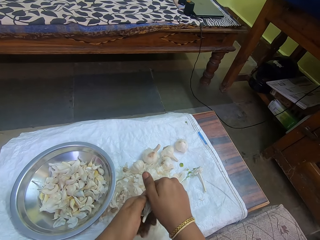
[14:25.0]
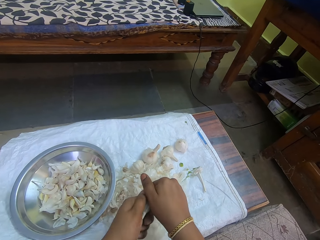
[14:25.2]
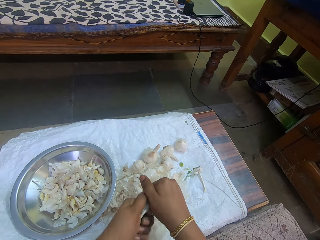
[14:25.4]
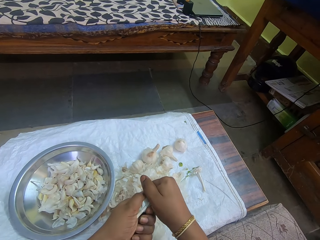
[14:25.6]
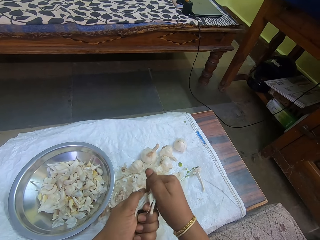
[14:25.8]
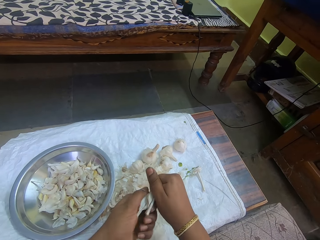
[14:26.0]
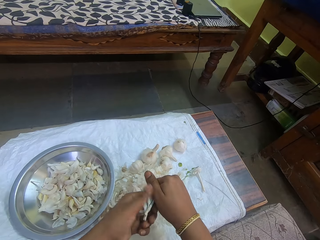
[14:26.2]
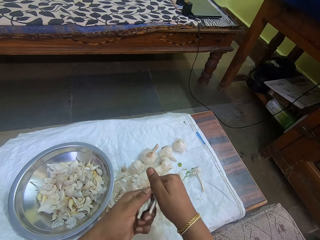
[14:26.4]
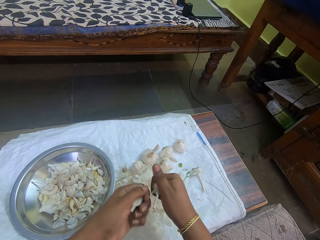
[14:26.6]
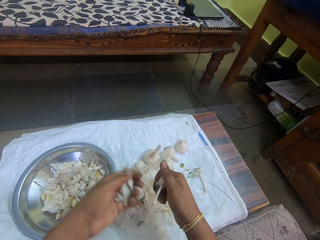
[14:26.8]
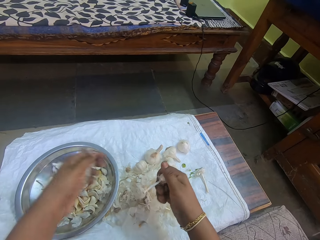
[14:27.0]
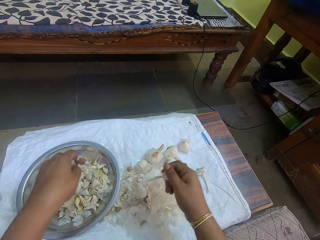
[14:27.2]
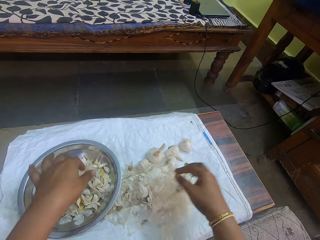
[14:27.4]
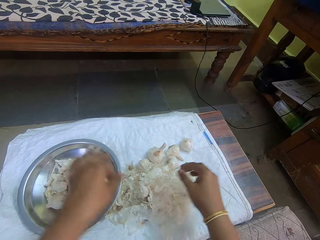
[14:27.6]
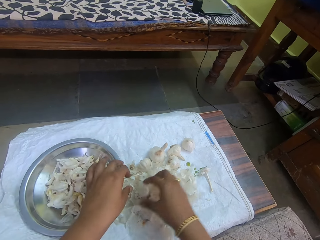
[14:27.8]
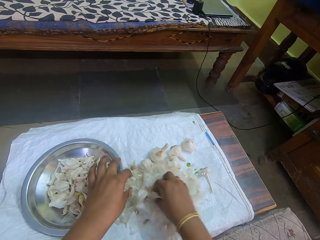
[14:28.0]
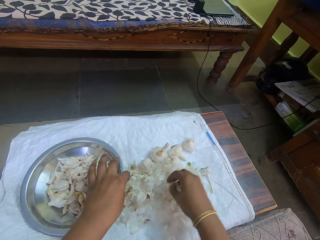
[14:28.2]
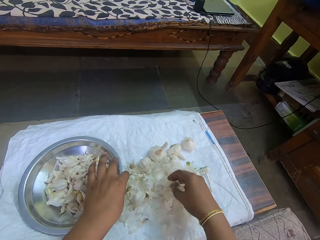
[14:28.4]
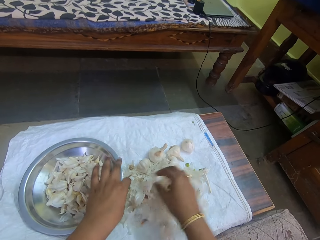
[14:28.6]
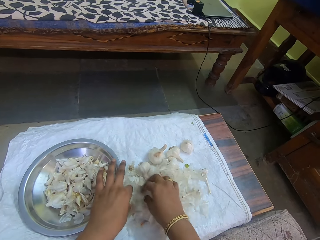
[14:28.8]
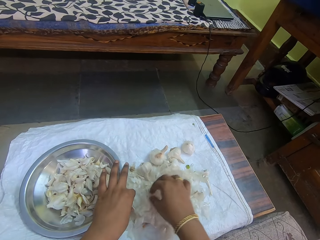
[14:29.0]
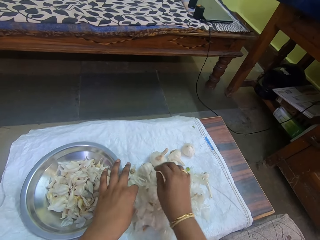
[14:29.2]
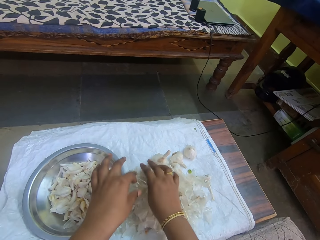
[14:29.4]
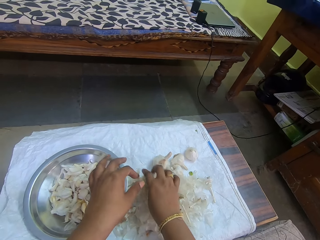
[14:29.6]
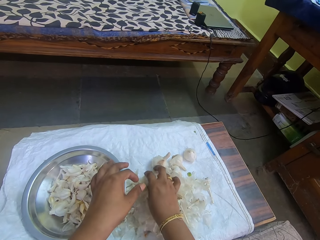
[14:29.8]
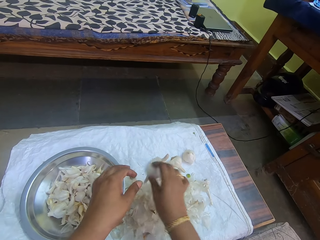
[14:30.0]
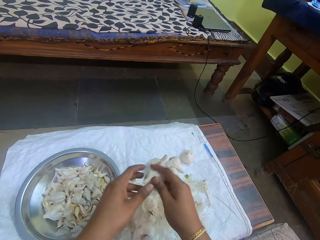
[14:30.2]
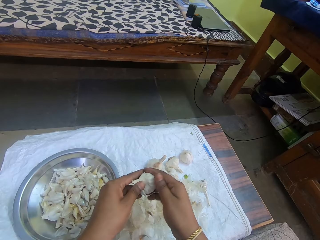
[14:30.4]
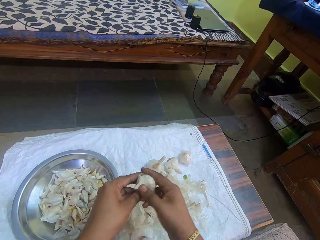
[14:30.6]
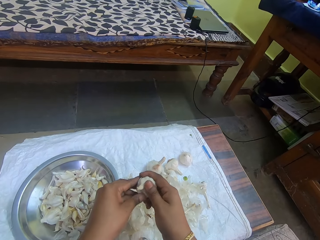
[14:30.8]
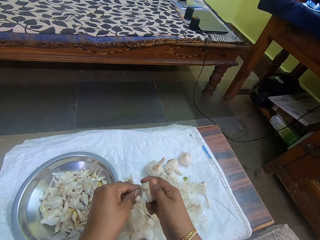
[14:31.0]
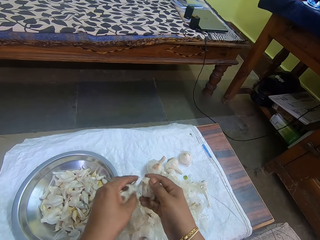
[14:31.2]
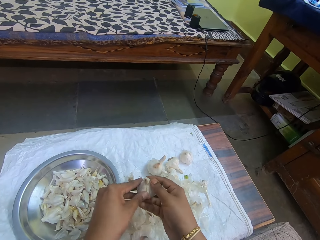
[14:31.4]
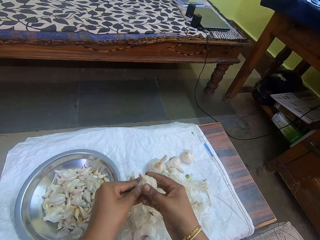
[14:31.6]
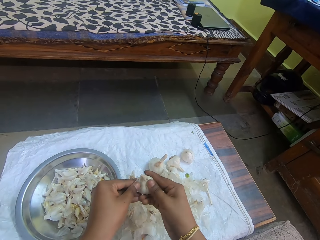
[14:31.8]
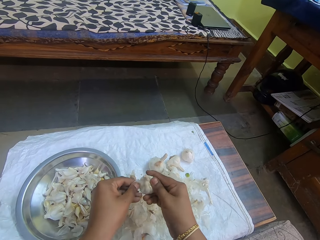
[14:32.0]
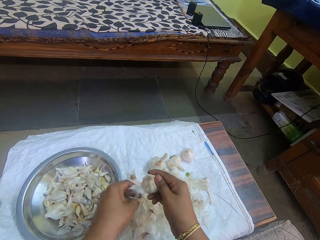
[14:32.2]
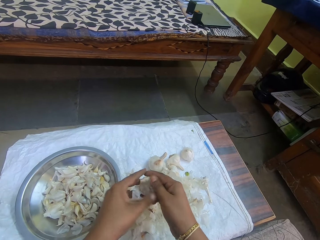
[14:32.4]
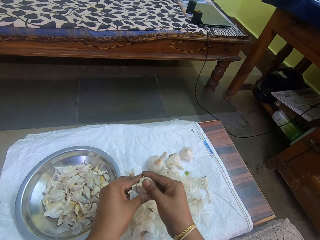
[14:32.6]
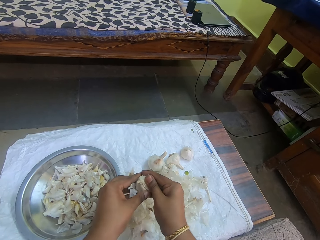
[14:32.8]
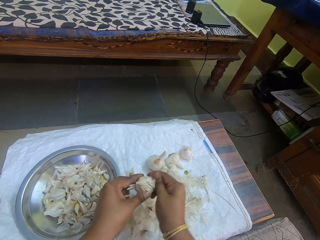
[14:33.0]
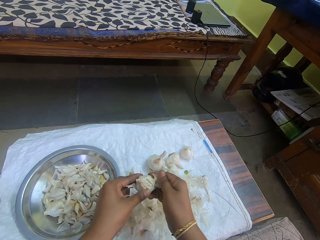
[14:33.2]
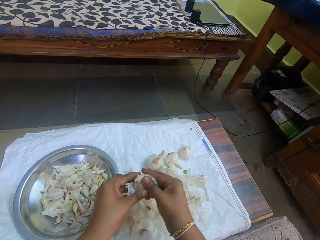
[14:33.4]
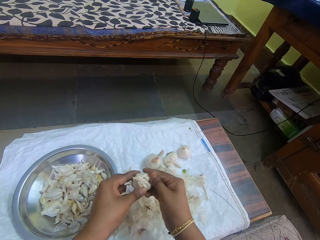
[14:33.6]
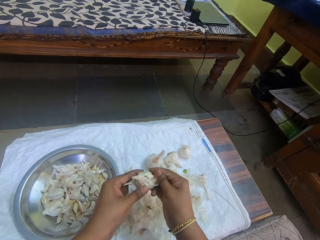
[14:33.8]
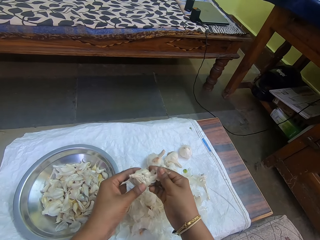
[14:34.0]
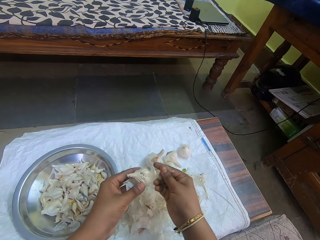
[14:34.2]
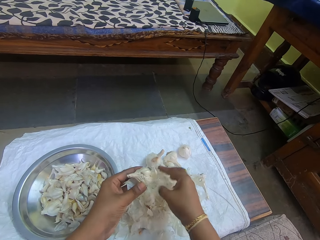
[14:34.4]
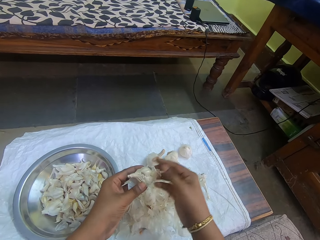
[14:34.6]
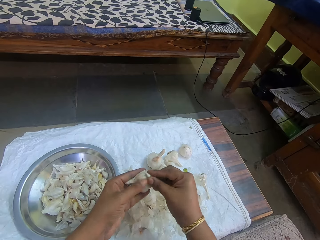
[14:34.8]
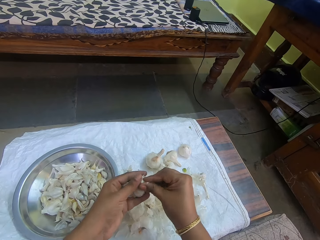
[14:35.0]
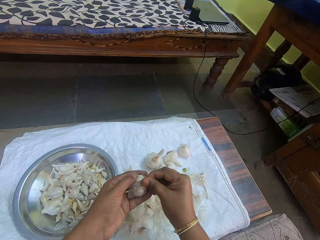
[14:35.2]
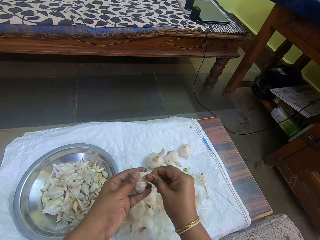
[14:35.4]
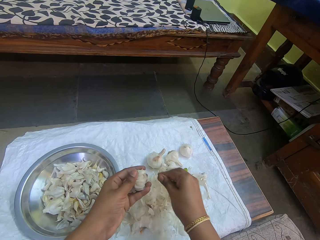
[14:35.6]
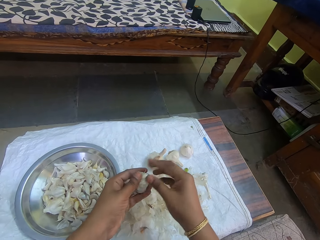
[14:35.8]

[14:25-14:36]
The camera wearer separates onions or garlic in pieces with hands. They put the onions in a bowl. They push the onion peels or covers on a table. They pick the onions. They hold the garlic. They peel the onions.

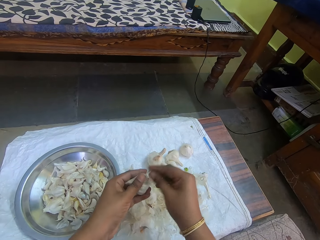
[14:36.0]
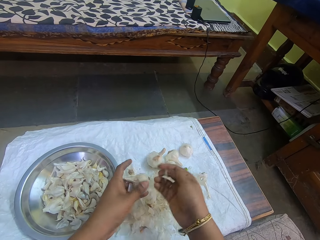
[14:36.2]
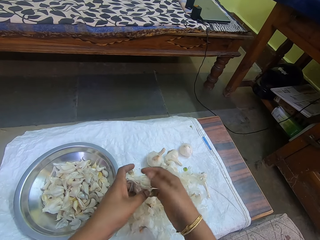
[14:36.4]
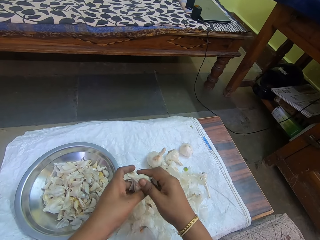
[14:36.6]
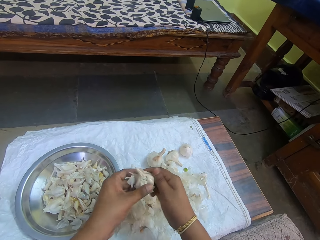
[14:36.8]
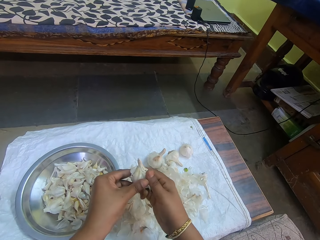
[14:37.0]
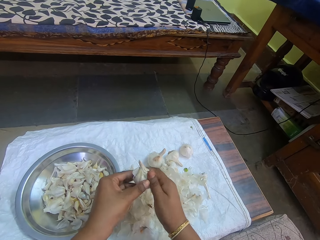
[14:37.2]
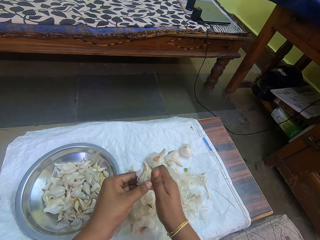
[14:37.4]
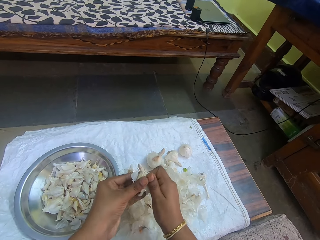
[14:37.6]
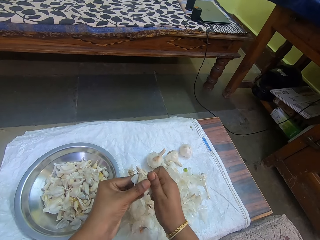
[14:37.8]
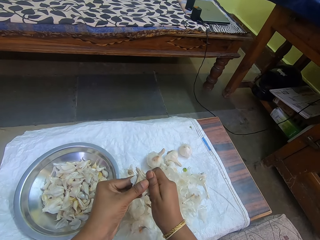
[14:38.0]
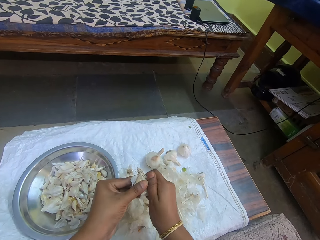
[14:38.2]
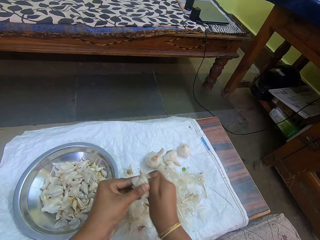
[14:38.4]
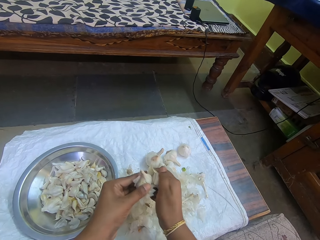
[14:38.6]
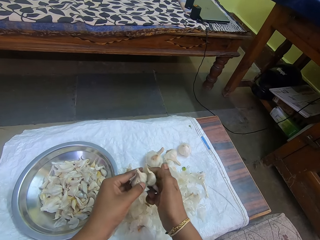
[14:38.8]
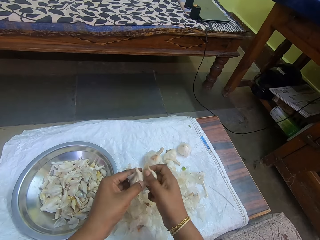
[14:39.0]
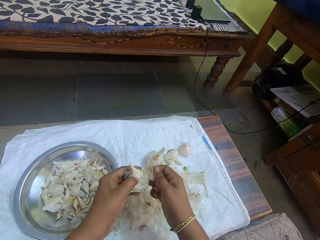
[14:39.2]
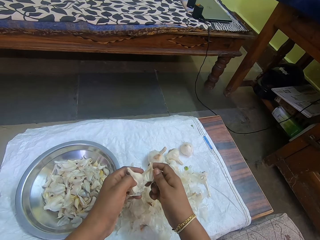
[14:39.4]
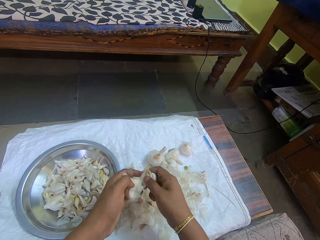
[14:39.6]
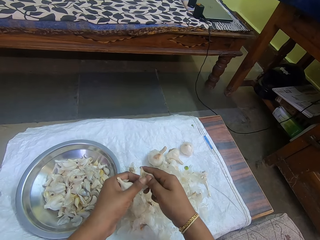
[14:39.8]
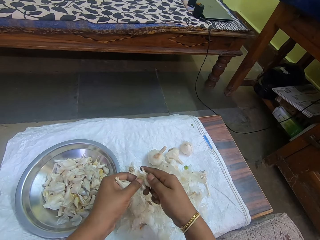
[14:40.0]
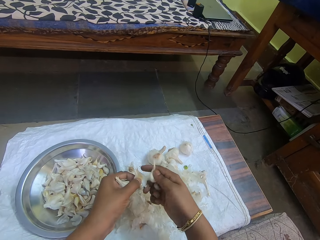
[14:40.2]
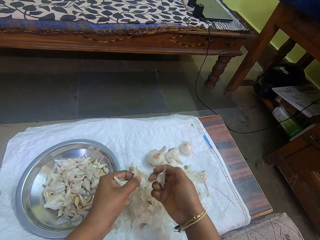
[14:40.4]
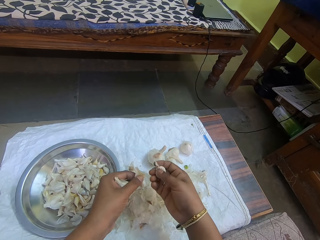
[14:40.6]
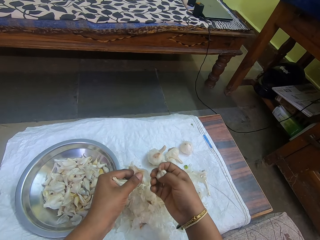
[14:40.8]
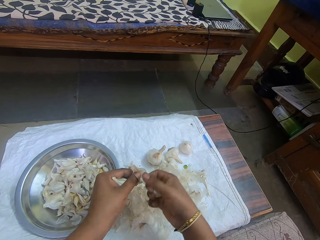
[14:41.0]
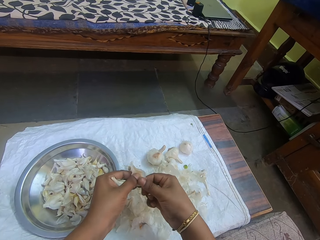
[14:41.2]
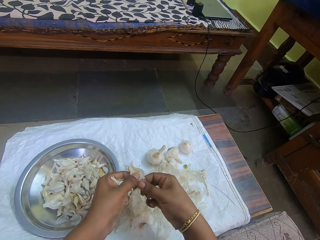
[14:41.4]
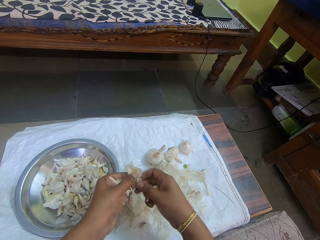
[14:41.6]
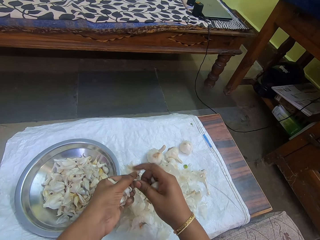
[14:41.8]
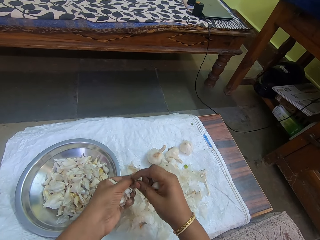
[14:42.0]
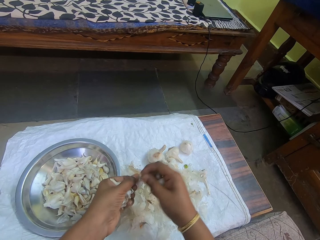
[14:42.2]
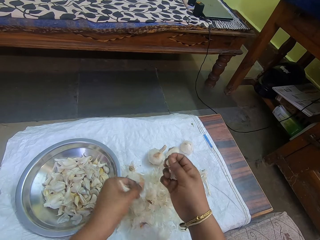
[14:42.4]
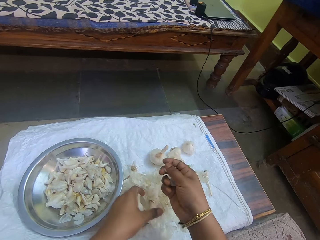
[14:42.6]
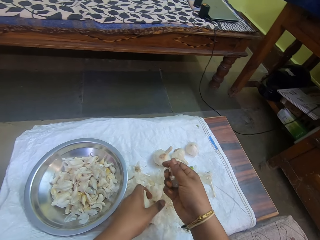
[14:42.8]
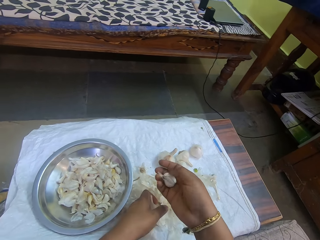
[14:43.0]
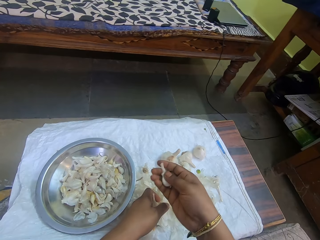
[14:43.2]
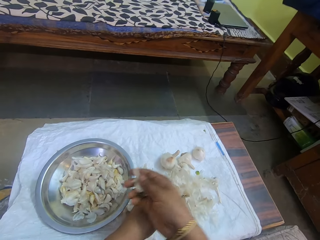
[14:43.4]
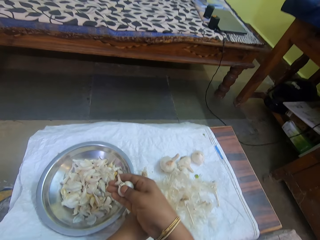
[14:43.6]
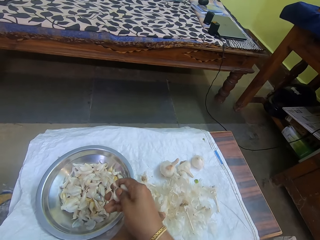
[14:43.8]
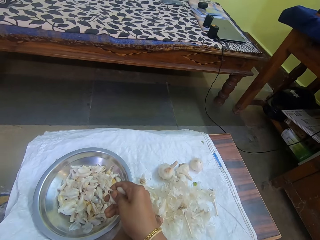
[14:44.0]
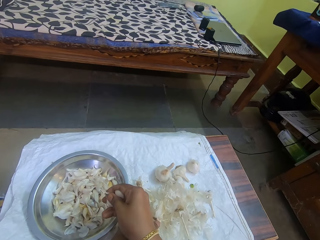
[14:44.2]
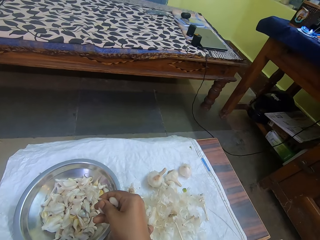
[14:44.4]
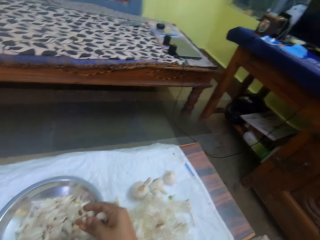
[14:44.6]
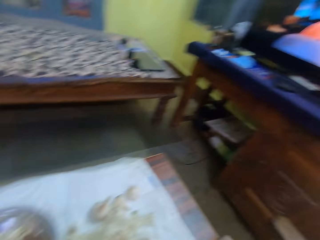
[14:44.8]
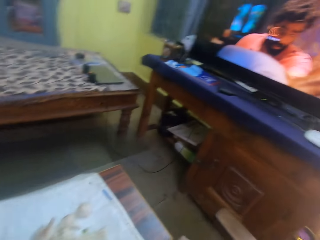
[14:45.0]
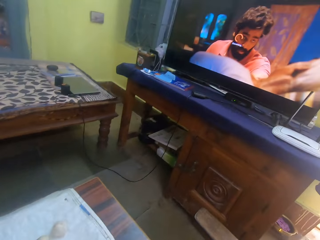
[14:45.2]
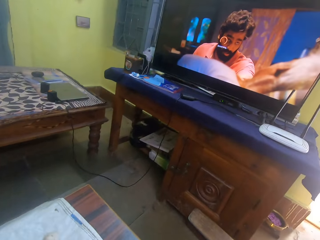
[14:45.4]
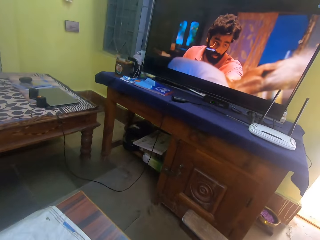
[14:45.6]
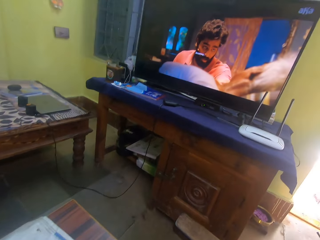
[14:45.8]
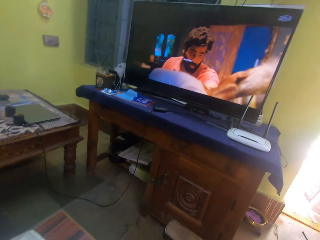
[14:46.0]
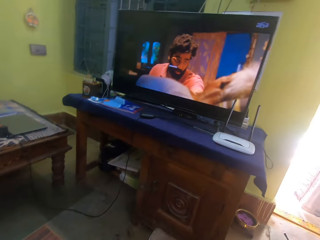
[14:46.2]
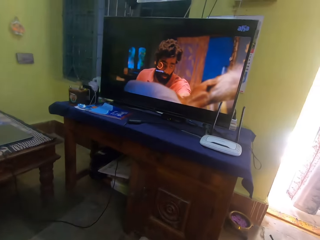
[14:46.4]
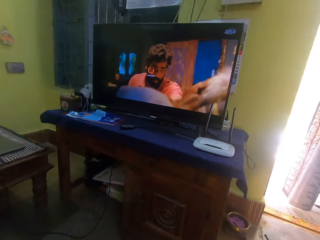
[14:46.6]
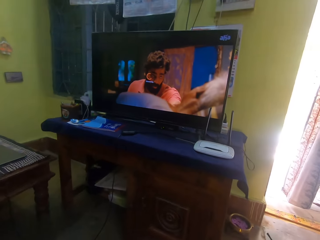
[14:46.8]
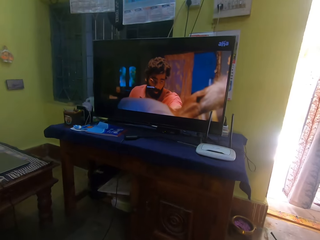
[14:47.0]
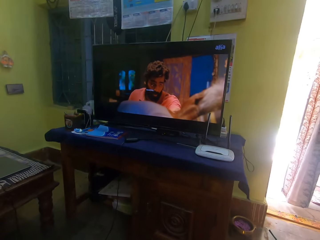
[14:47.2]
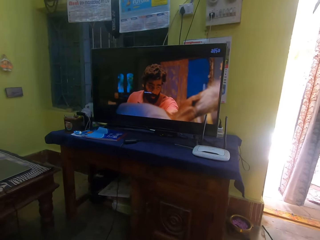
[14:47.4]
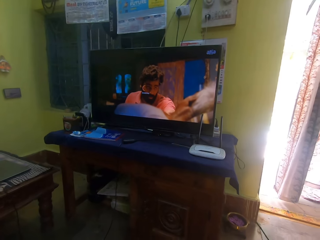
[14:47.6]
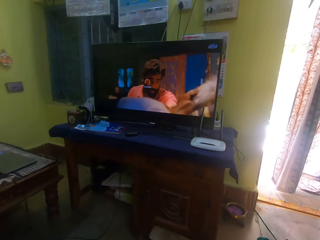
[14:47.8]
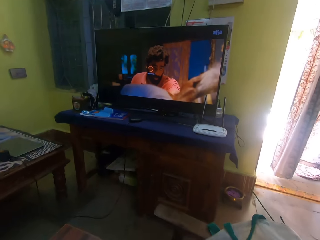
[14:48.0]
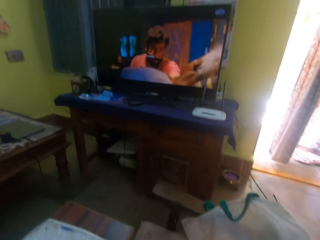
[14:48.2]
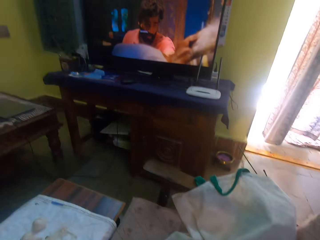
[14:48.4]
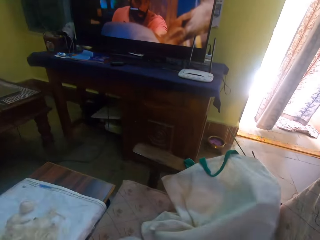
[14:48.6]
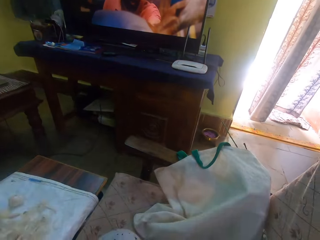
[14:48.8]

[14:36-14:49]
The camera wearer separates onions in pieces with hands. They put the onions in a bowl. They watch a television.
